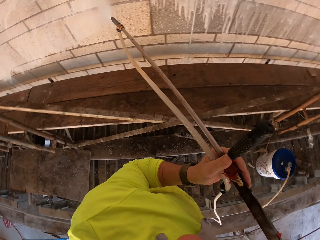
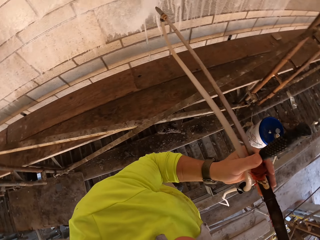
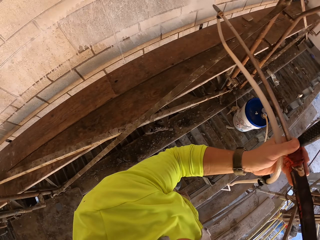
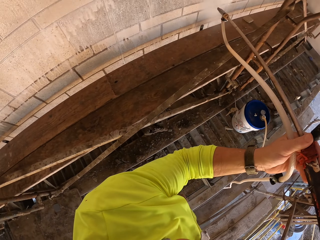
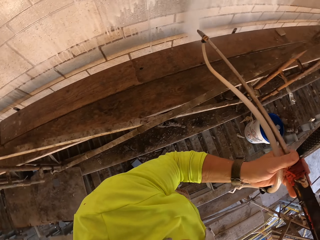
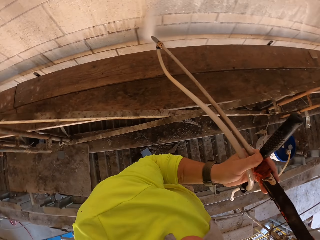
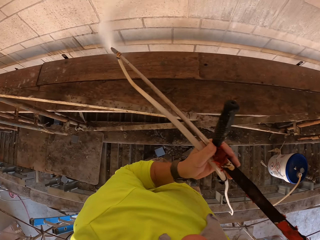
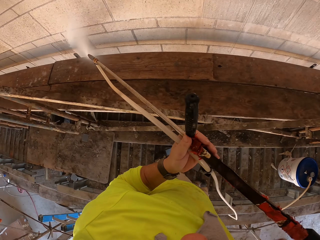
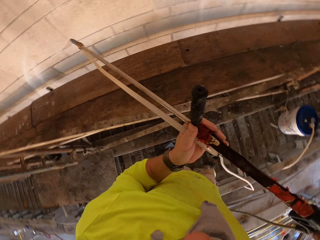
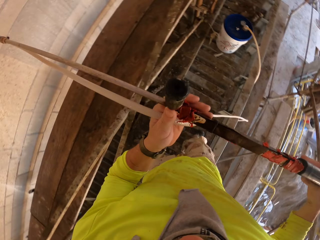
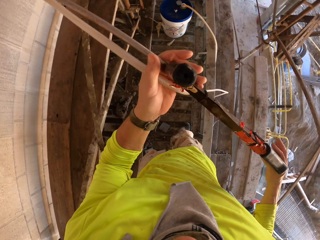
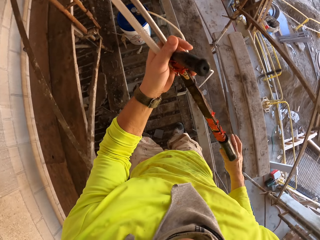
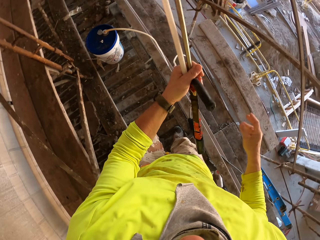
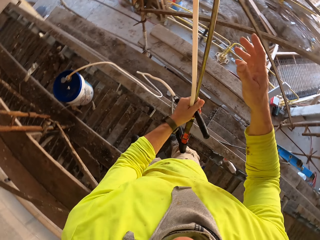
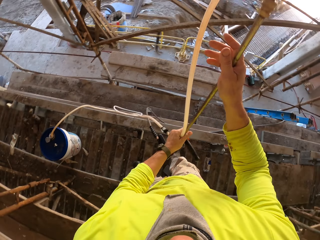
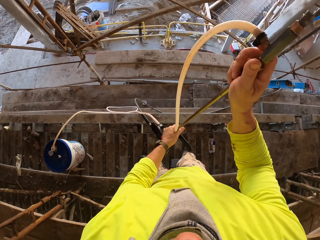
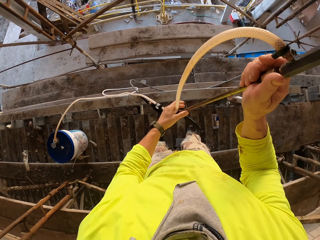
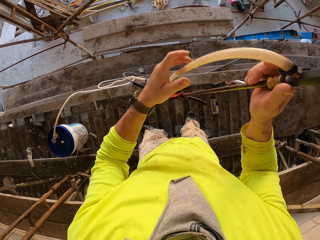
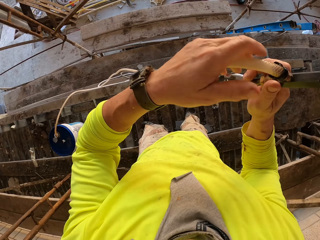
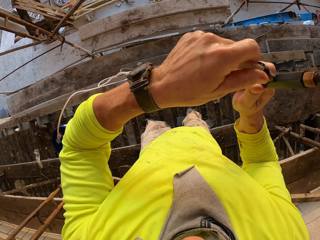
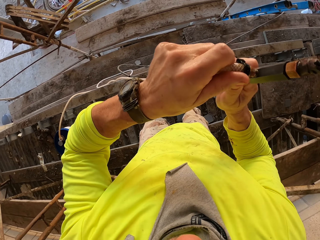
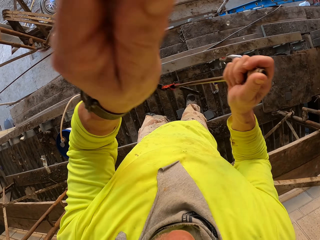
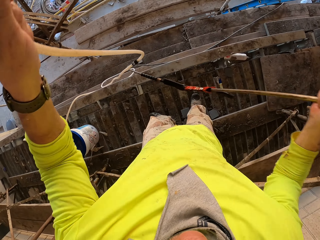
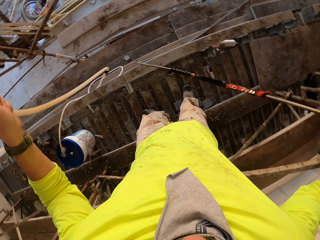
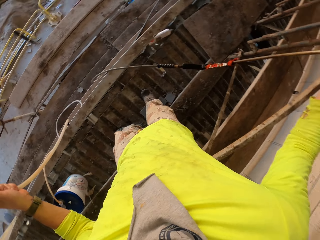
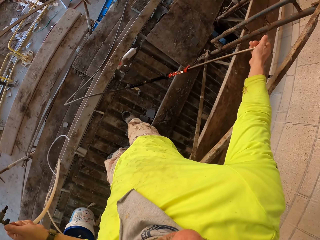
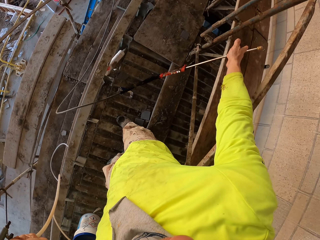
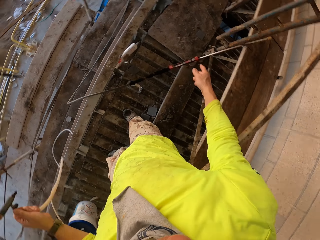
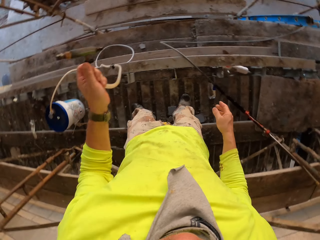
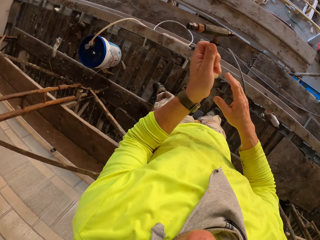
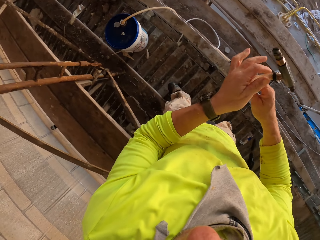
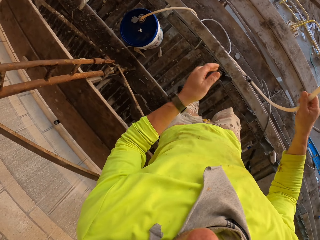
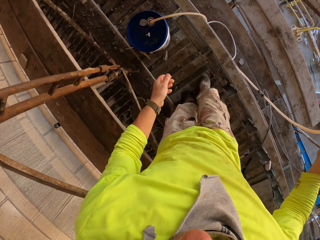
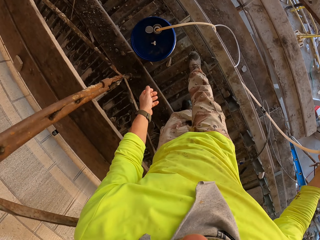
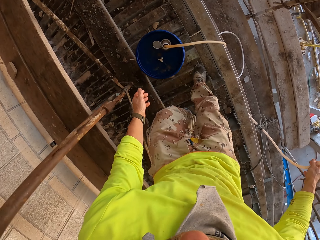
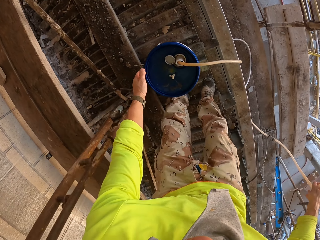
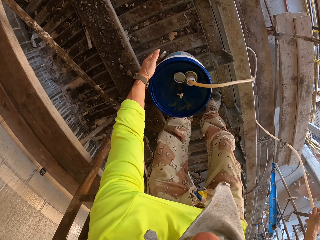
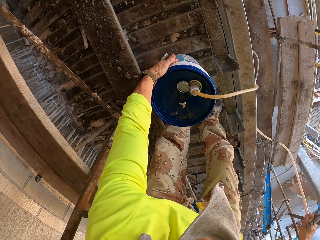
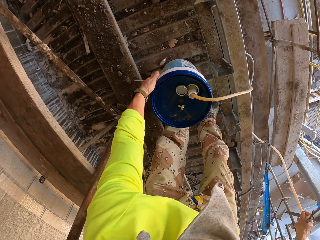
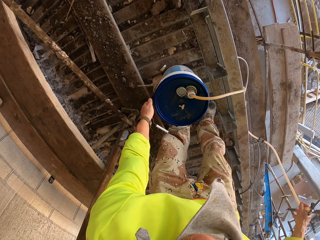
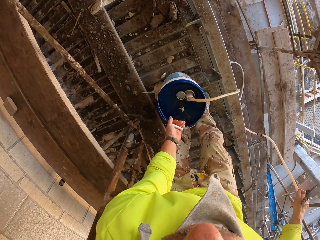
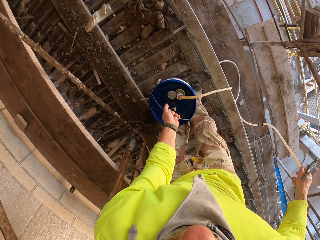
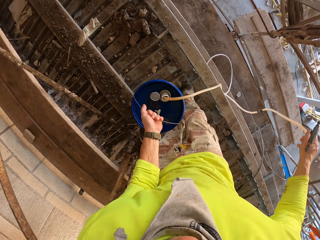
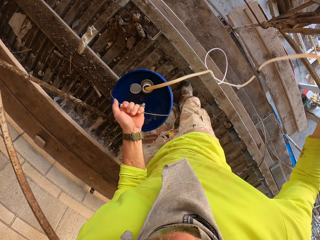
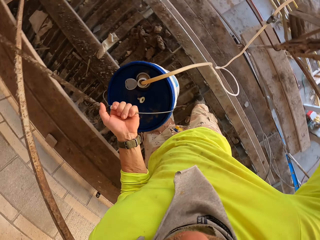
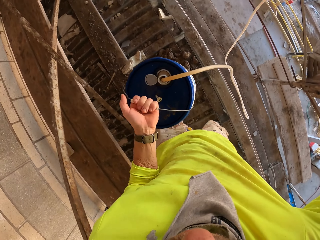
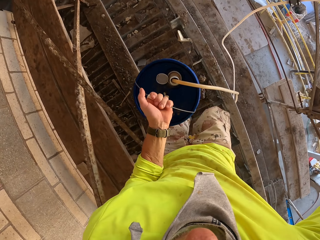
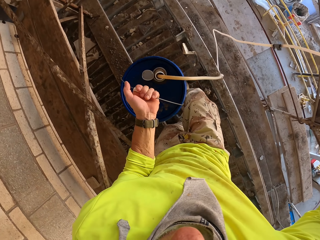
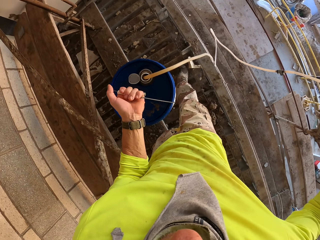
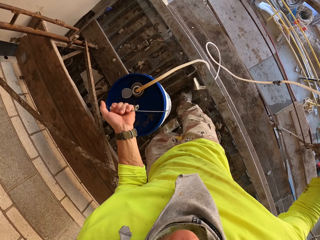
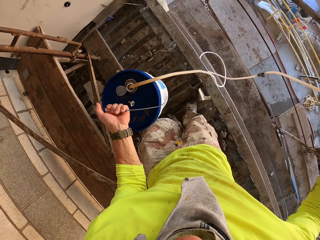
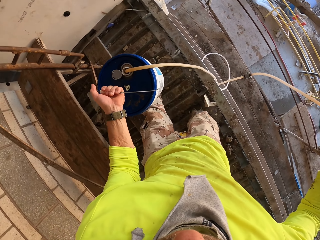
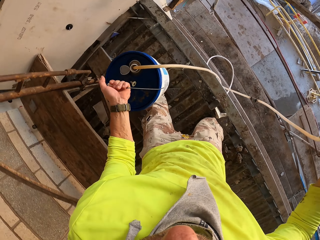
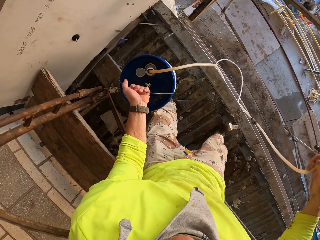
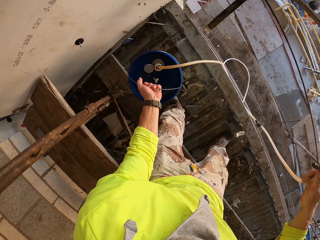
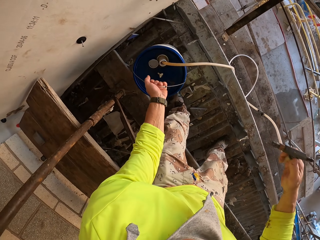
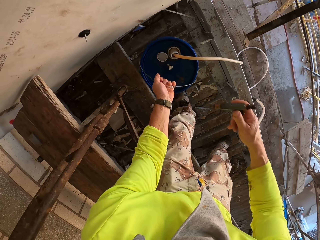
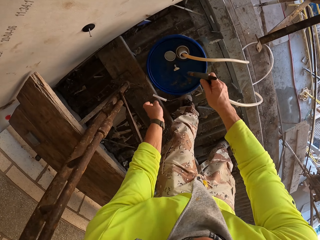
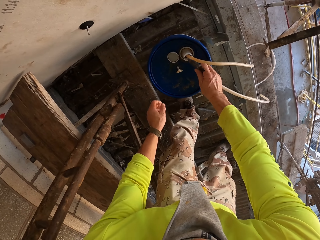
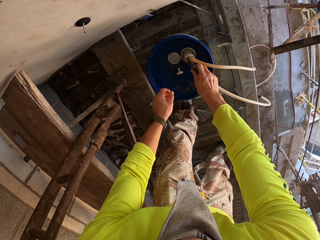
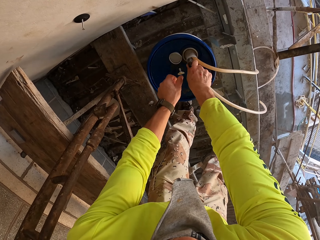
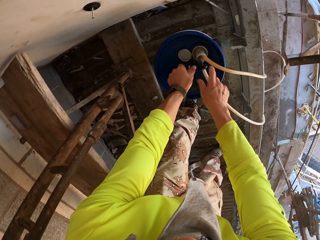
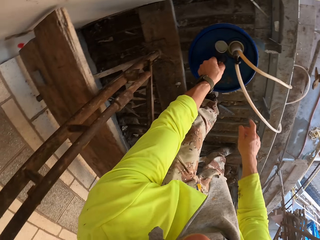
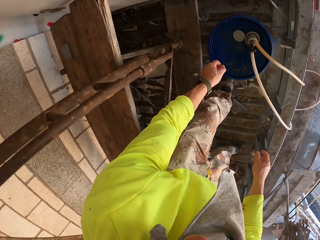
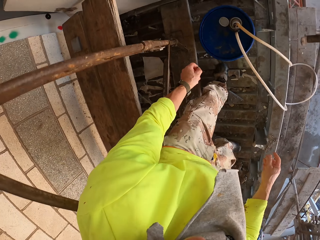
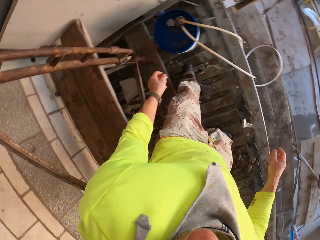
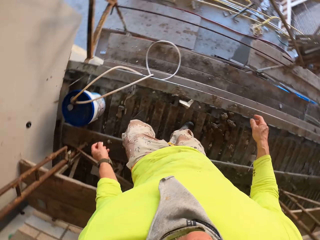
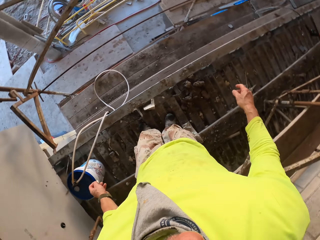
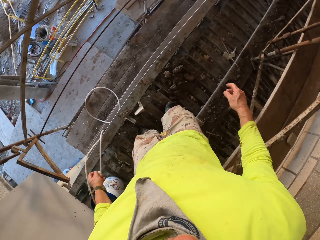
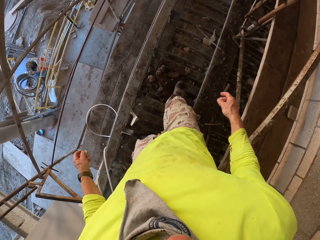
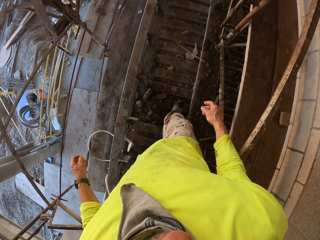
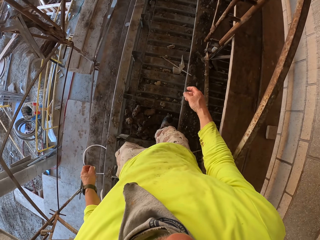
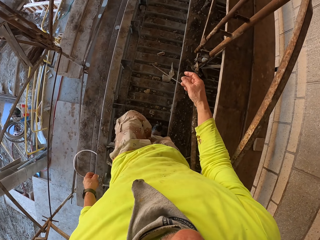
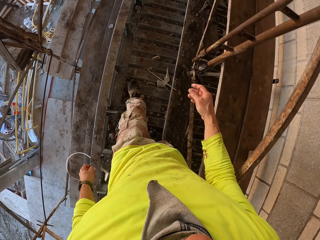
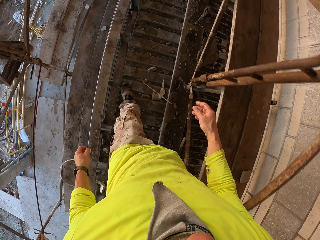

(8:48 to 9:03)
The camera wearer disconnects the pipe from the stirrup pump sprayer. They turn to the side. They hold a Loctite pl3 and put the Loctite pl3 against the metal stands. They turn to the side. They hold a pipe spray. They bend down. They pick up a bucket with the left hand. They hold the pipe with the right hand. They walk around. They put the bucket on the stands. They put the pipe on the bucket opening. They turn to the side. They walk around.

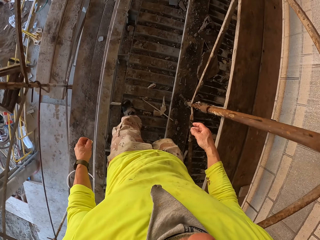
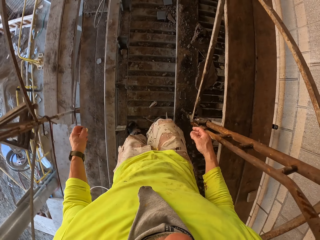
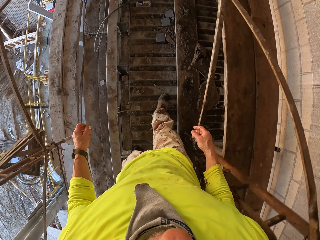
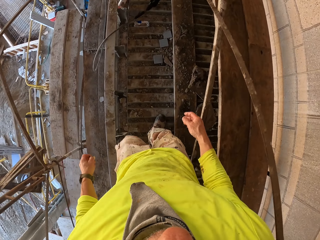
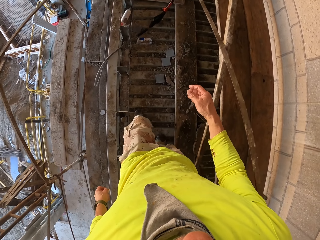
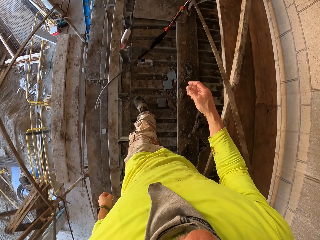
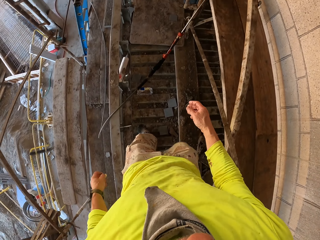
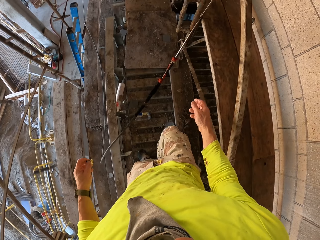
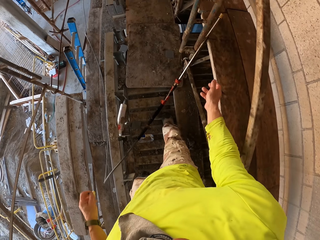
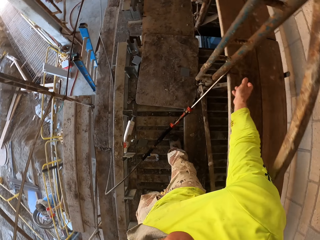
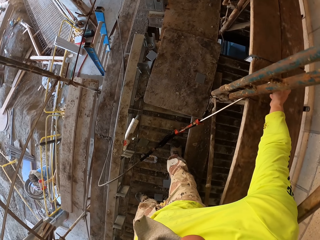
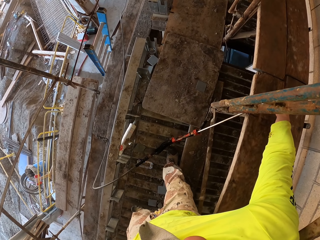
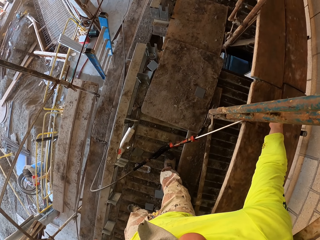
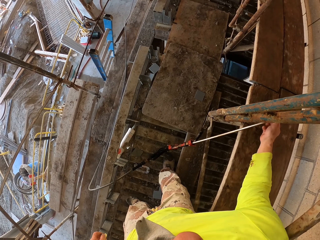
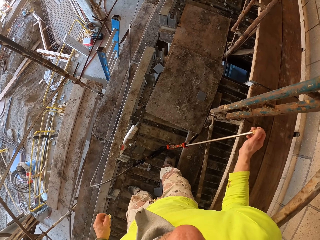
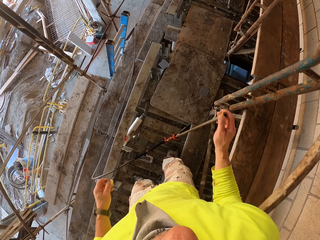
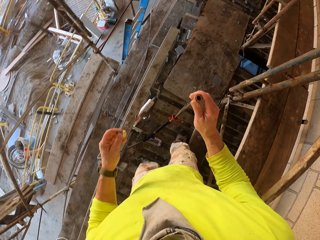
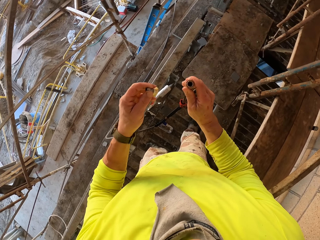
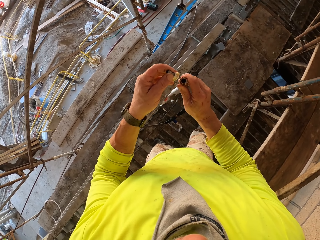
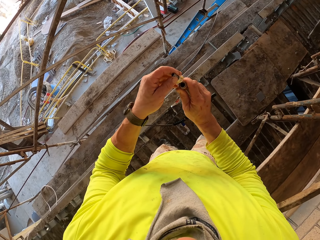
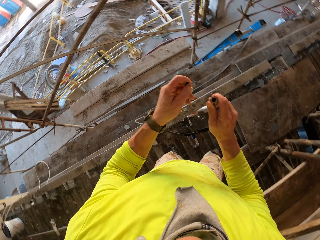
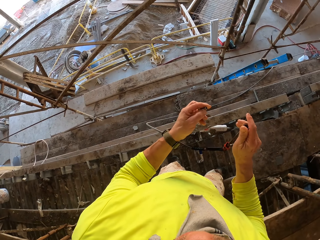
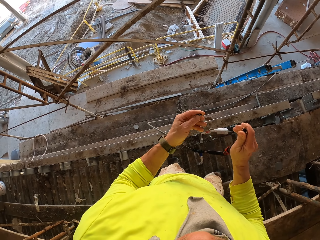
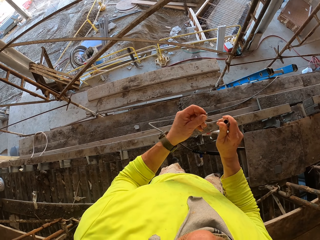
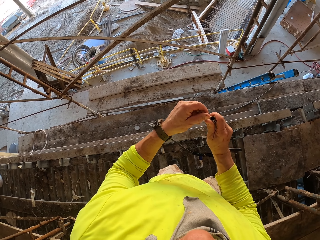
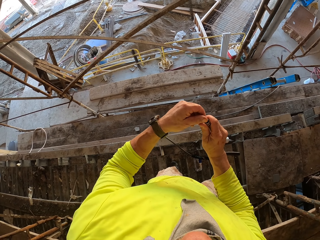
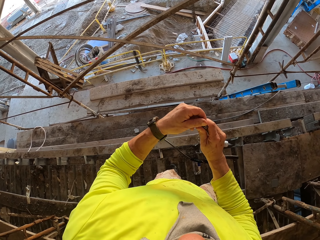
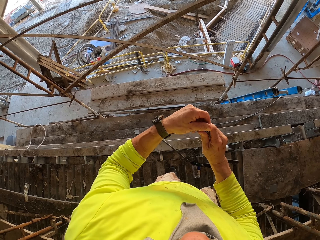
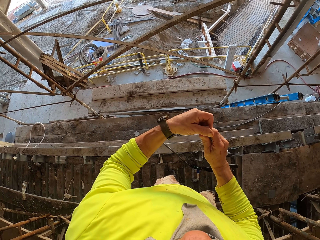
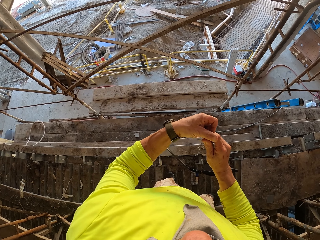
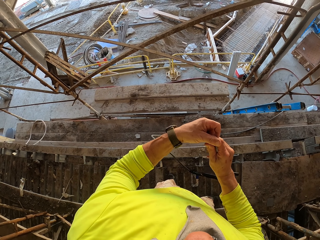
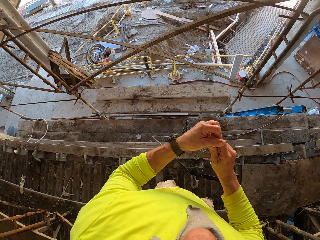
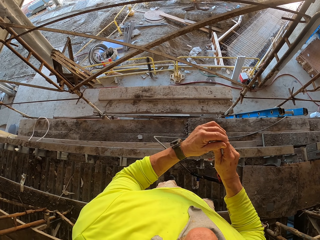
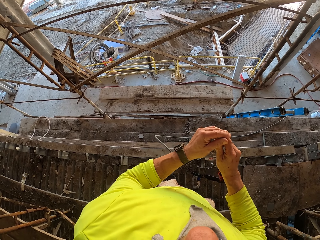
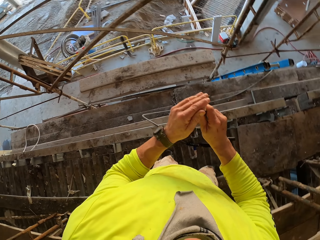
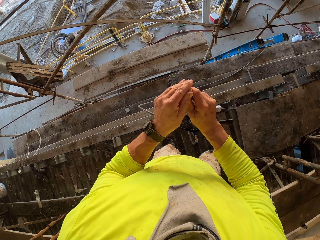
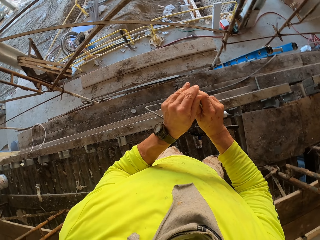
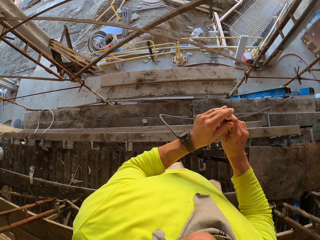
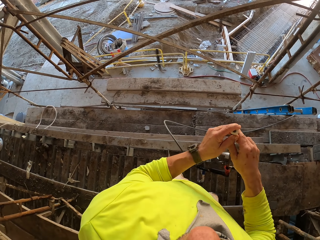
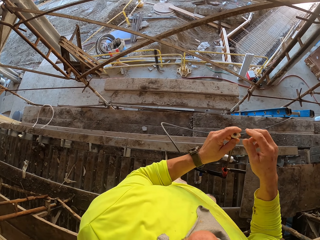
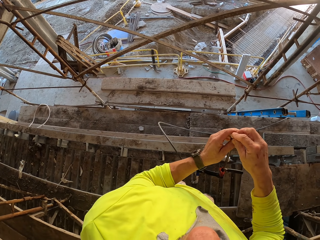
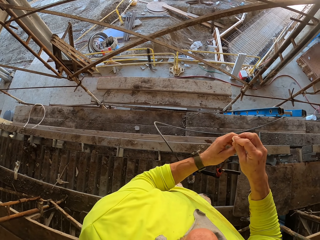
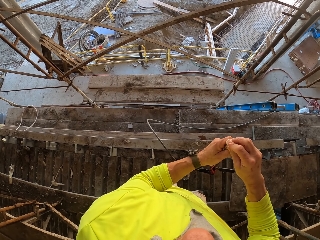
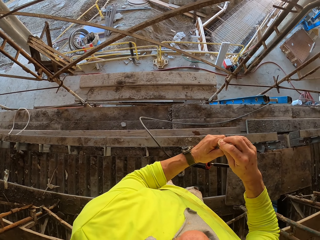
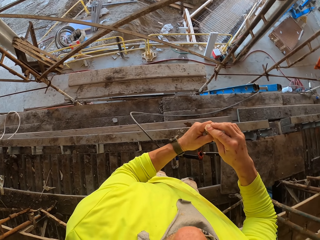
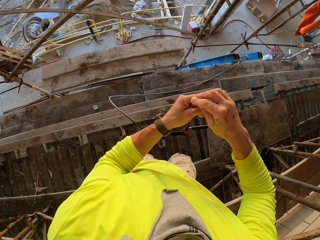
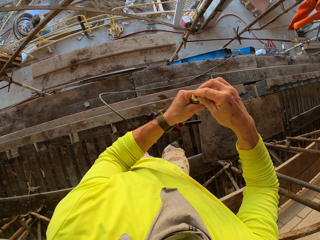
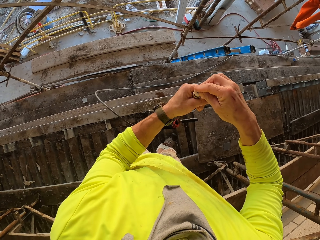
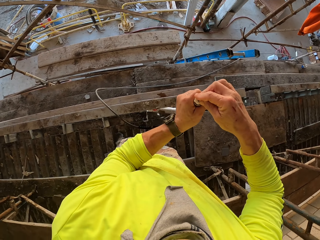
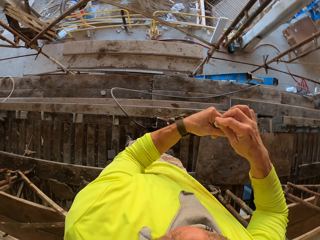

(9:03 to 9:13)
The camera wearer holds the Loctite pl3. They close the nozzle. They fix a tip on the Loctite pl3.
